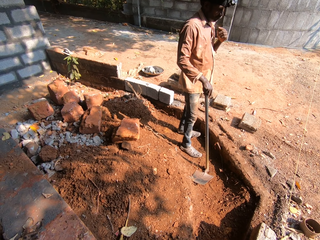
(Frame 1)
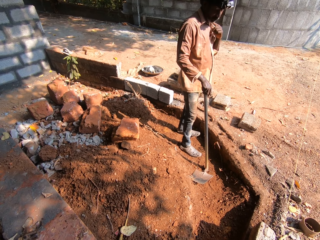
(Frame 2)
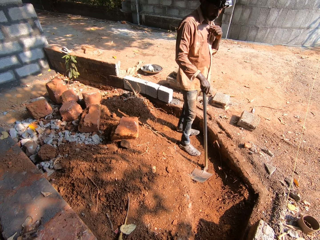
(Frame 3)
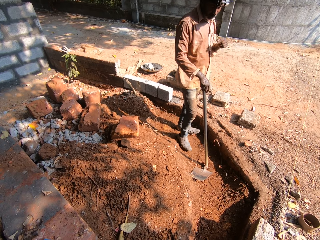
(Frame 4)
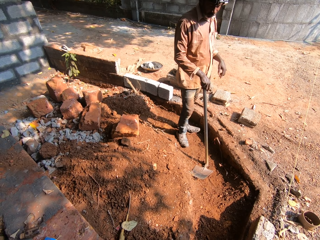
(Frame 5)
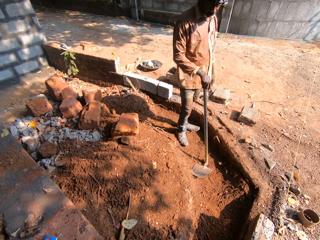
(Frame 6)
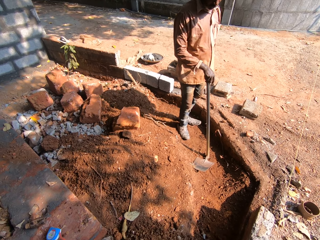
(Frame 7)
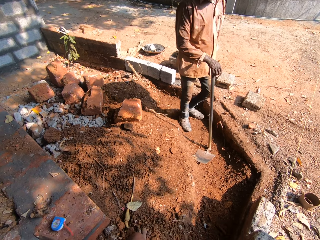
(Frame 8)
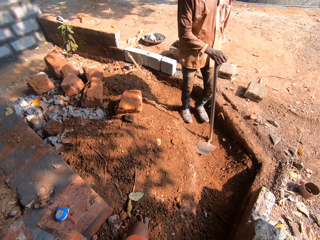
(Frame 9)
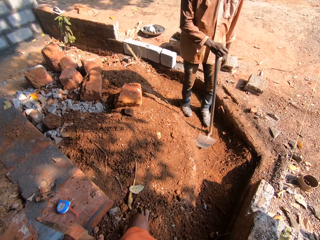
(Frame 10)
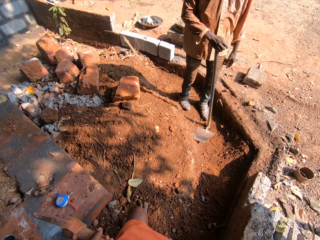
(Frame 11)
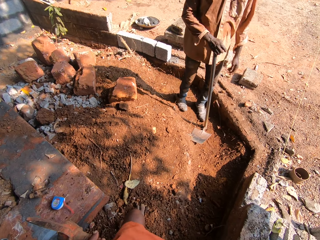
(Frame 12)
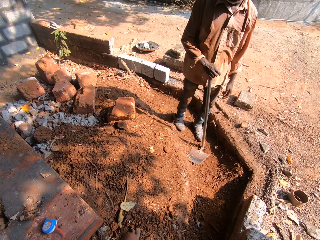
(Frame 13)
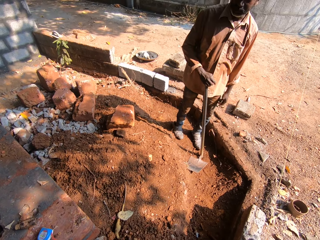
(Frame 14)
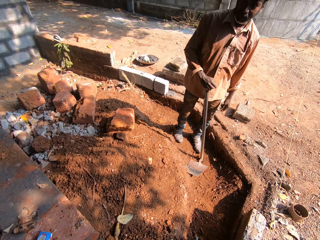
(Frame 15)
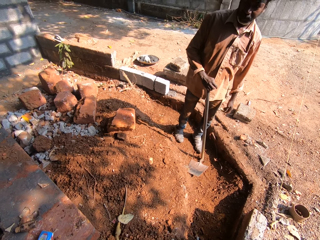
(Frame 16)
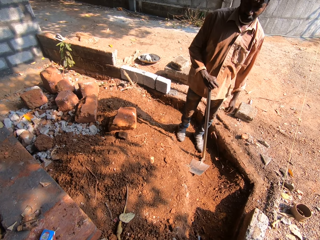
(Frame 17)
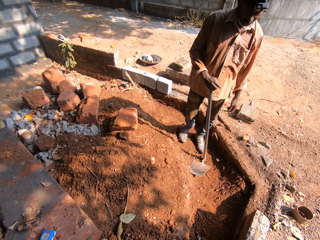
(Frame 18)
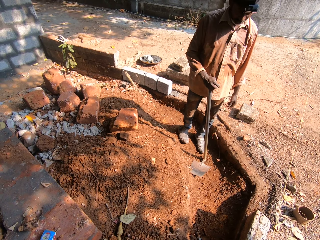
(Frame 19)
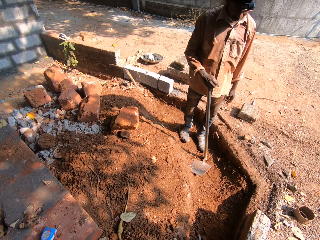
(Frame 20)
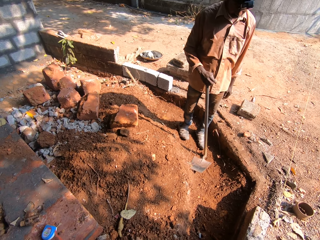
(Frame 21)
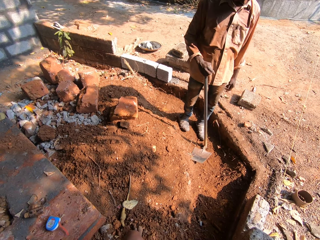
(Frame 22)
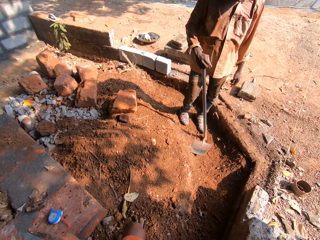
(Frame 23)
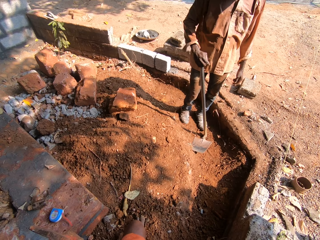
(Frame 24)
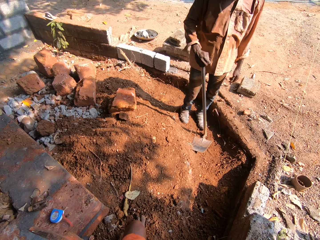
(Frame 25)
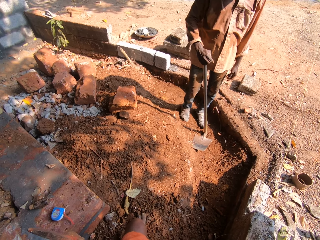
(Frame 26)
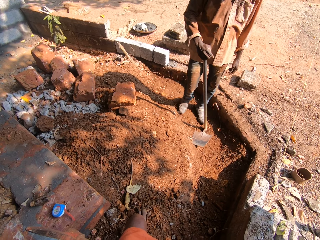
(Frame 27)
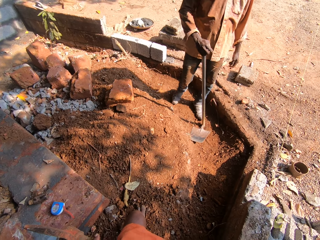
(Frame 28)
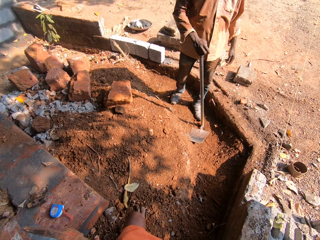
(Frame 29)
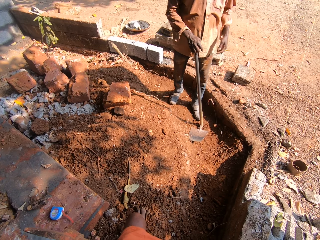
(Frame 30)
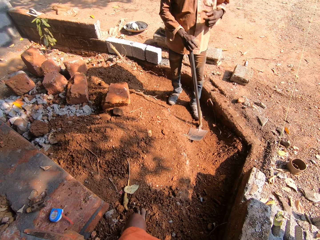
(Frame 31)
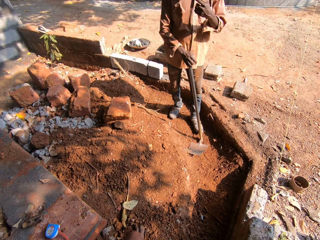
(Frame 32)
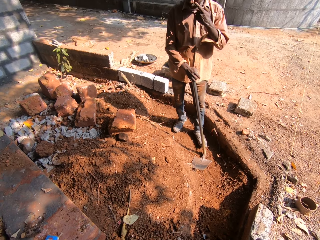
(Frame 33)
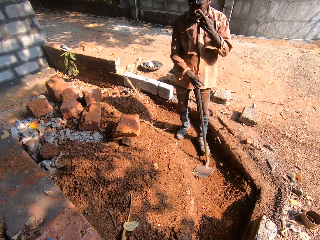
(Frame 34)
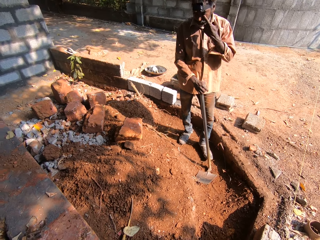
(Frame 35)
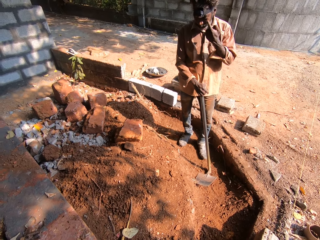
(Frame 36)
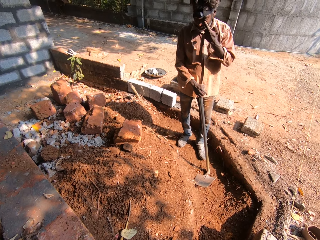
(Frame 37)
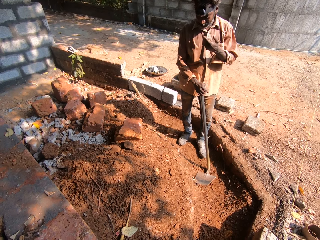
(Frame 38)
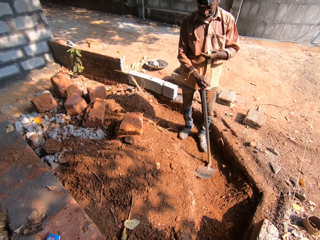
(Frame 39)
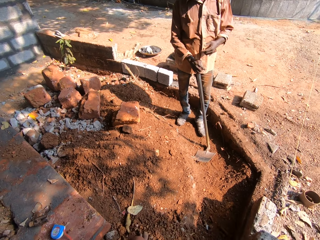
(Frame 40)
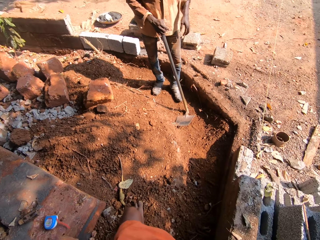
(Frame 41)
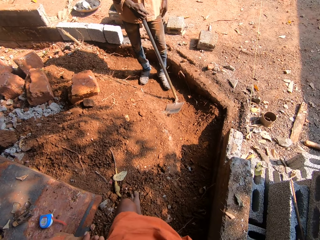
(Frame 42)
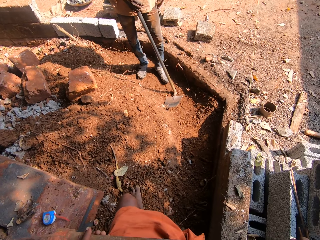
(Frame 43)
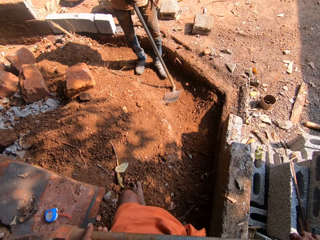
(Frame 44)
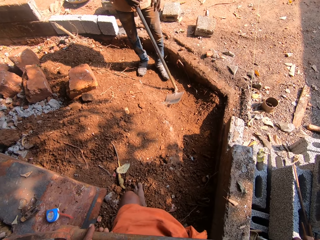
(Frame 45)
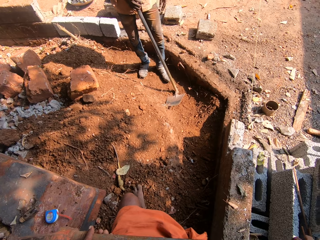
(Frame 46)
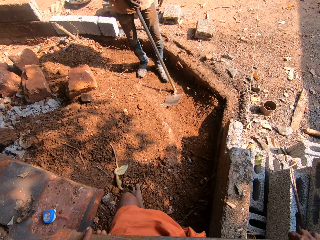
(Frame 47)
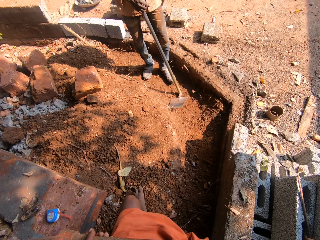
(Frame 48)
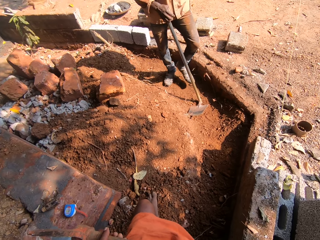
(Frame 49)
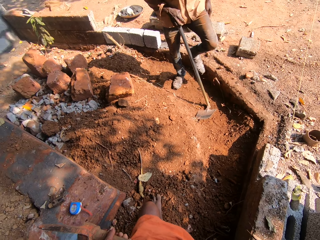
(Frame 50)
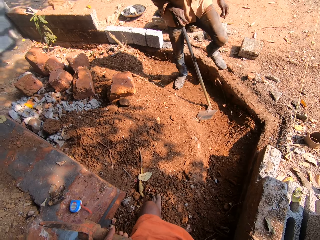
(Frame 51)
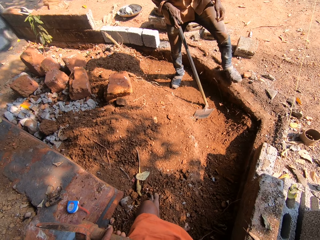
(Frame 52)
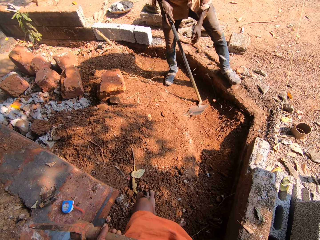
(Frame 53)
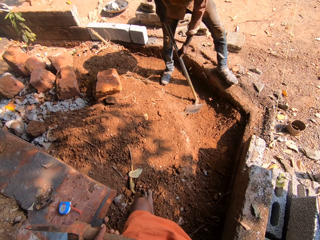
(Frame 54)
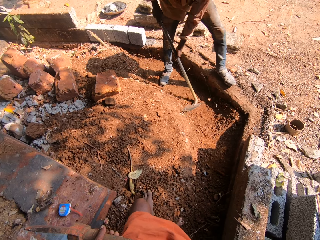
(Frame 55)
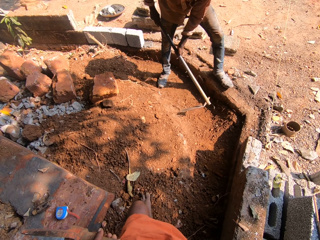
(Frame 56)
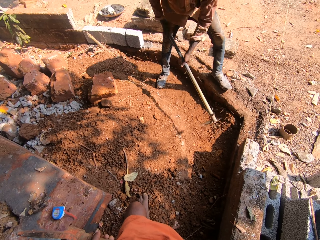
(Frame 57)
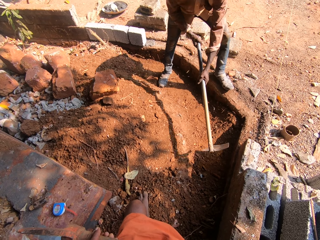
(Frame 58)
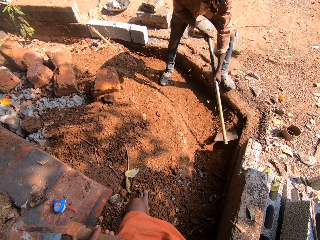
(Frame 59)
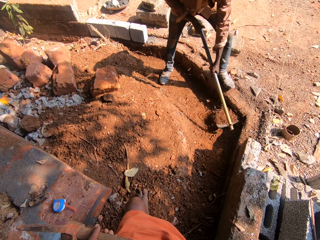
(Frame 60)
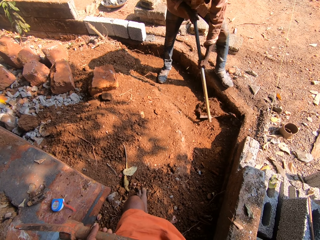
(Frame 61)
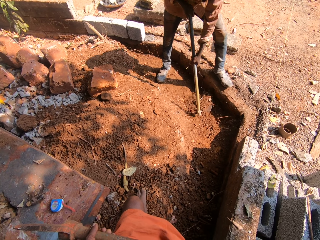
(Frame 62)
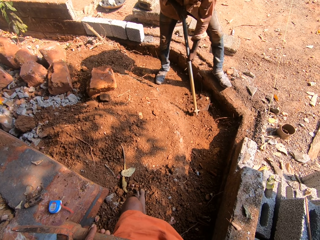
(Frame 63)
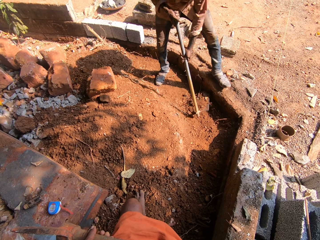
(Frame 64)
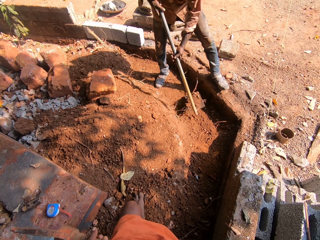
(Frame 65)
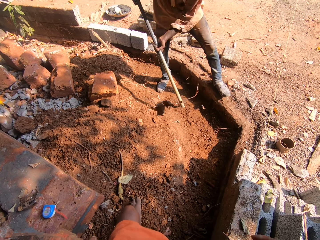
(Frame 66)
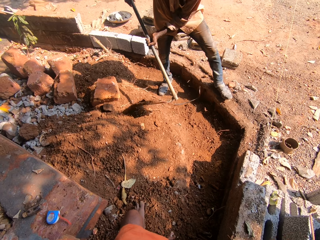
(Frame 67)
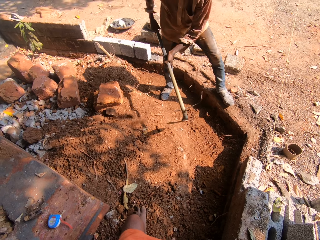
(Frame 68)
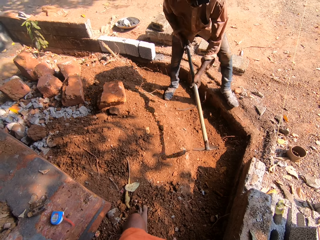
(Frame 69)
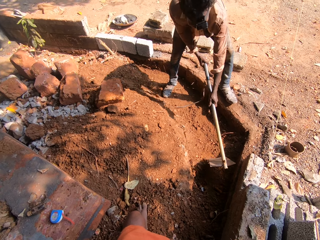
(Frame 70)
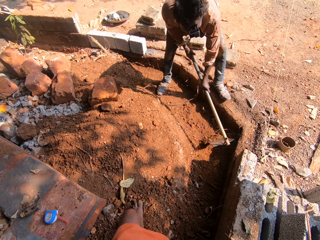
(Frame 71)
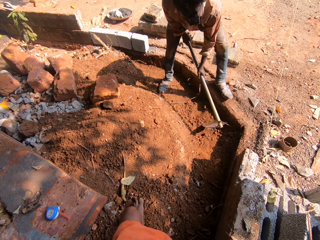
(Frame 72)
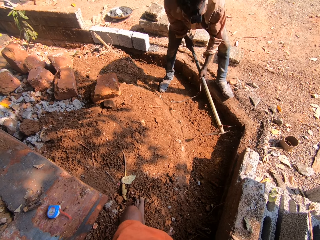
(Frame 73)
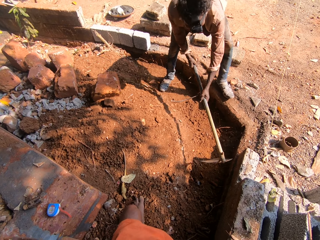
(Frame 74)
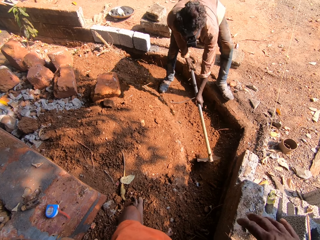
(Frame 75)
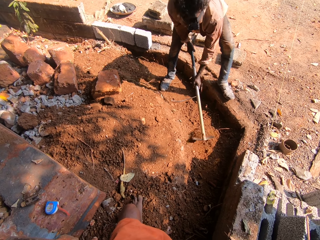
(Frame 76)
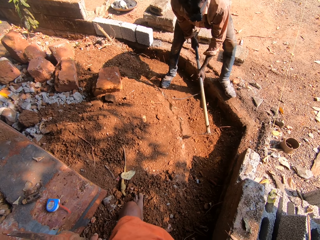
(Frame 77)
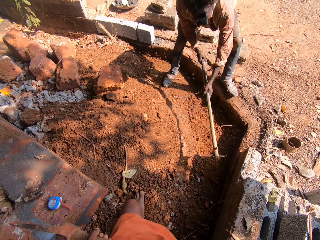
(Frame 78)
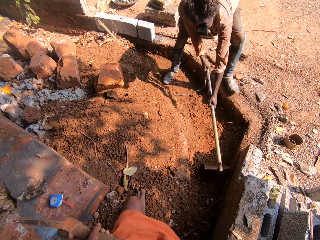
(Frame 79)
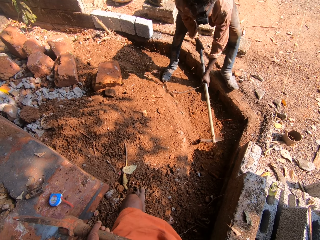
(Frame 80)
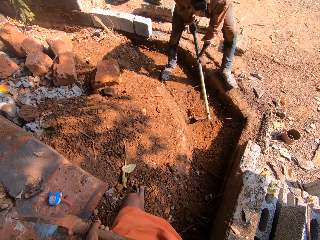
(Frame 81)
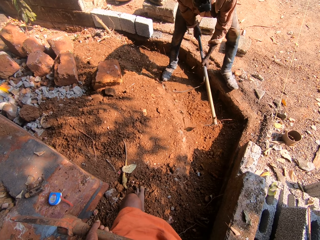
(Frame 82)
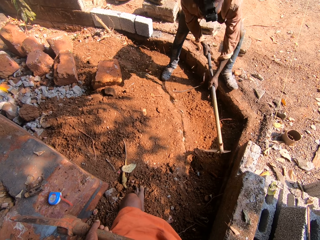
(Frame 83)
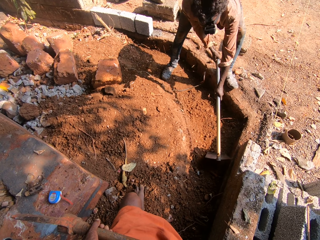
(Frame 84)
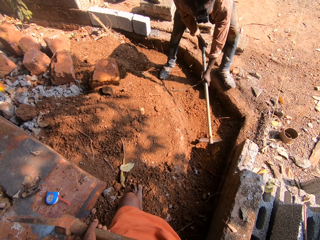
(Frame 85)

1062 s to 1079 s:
The man touches his face with his left hand. He touches his face with his left hand again. The man touches his side with his left hand. The man raises his left leg and puts his left leg on a pavement in the building site. The man lifts the shovel from the ground with both hands. The man moves sand with the shovel in both hands.

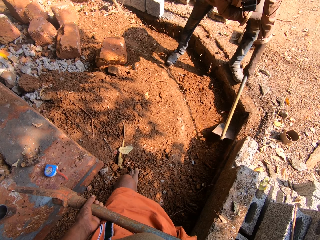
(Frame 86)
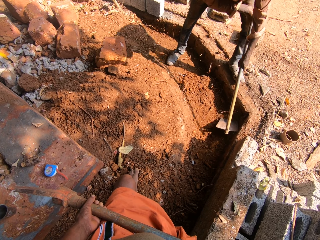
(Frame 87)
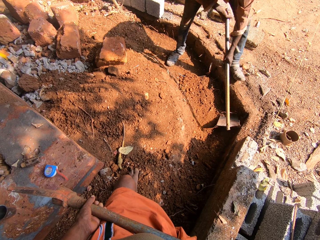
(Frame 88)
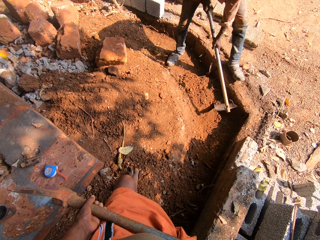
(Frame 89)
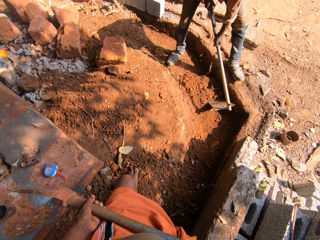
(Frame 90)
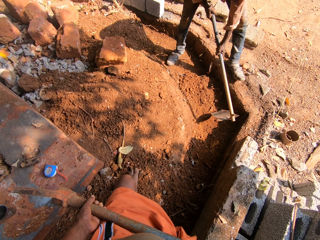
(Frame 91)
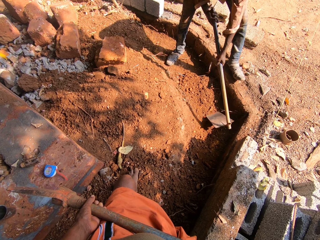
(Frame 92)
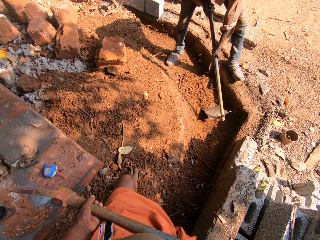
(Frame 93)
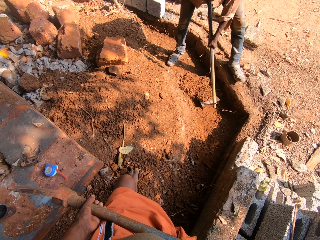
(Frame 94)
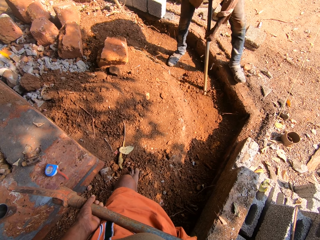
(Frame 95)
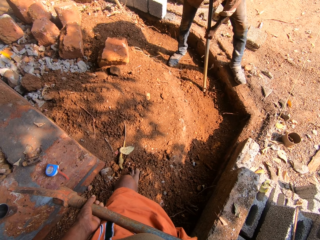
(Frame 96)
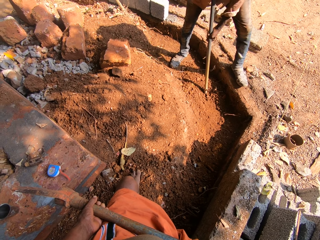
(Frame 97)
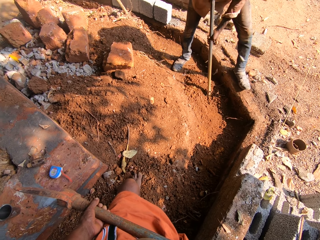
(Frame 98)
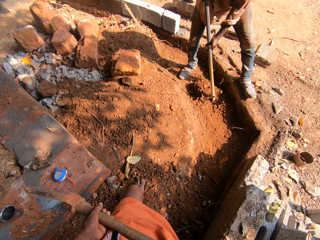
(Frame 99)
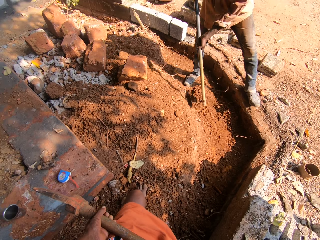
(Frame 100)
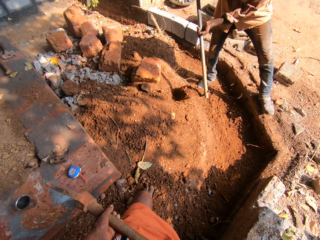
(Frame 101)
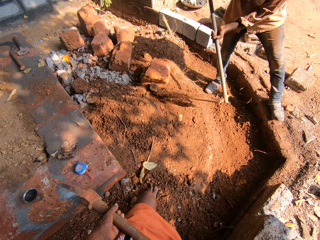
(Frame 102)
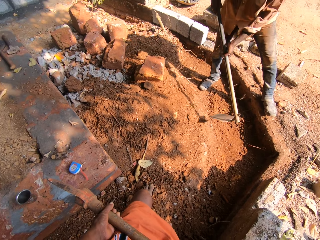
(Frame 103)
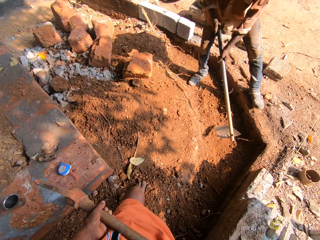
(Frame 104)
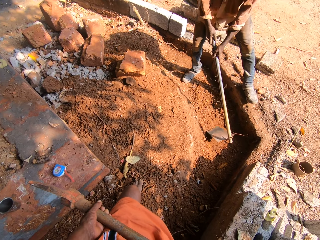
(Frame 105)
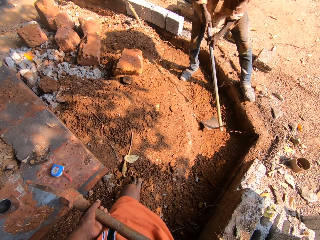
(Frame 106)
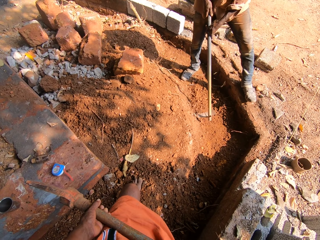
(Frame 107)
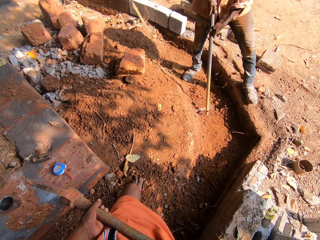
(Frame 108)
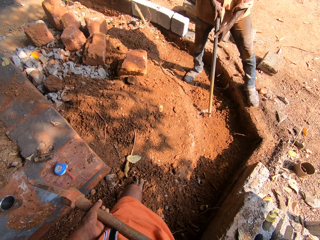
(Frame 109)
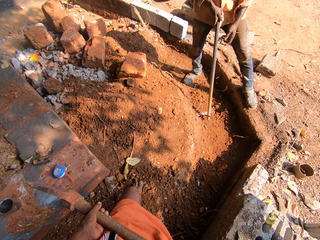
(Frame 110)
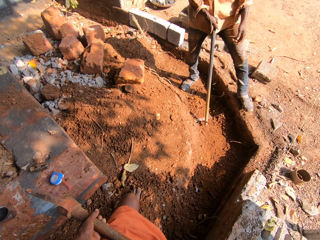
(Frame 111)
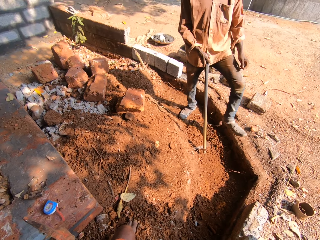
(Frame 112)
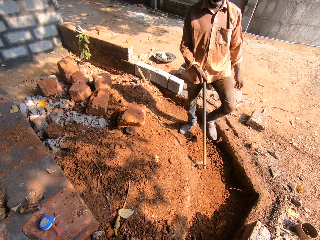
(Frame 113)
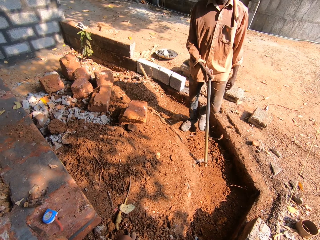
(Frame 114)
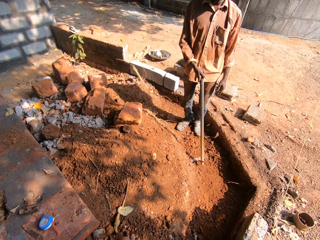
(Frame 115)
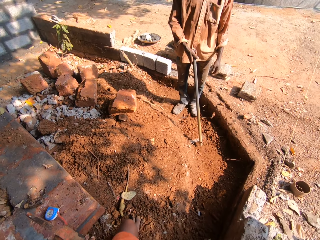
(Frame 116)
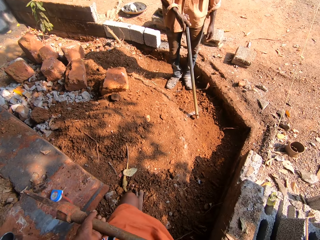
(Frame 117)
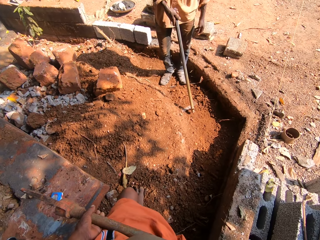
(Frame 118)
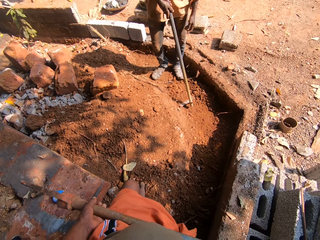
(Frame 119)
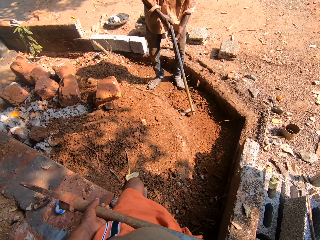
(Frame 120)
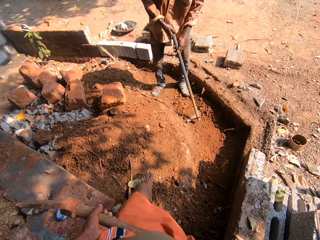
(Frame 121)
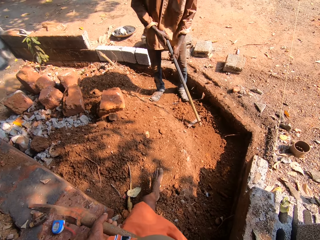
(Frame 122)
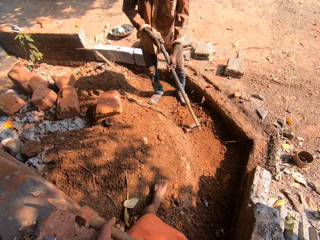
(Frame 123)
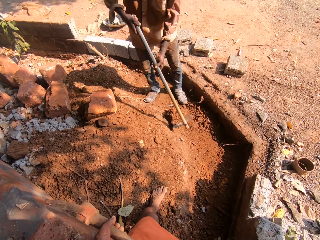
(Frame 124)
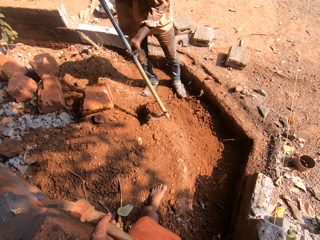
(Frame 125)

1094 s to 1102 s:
A man scoops soil with a ploughing hoe and throws the soil. The camera wearer interacts with the man. They look around. The man hoes the ground with the grub hoe in both hands.
